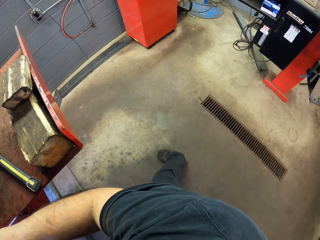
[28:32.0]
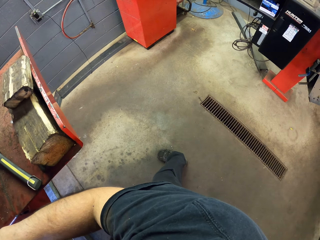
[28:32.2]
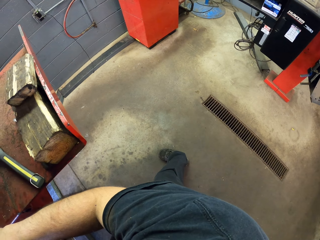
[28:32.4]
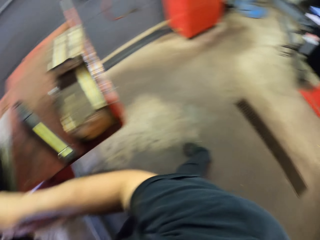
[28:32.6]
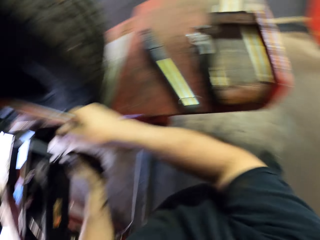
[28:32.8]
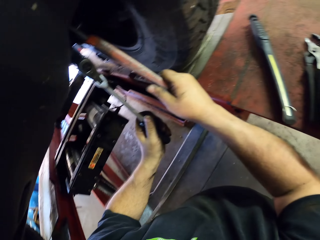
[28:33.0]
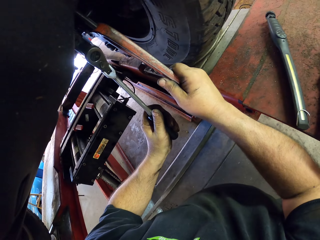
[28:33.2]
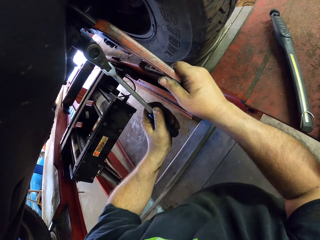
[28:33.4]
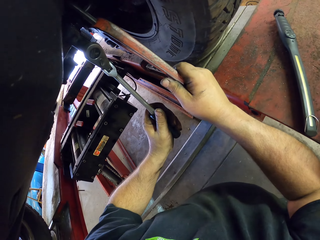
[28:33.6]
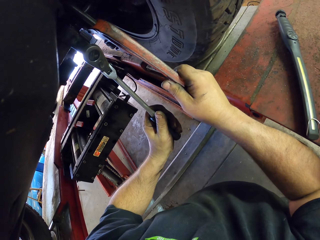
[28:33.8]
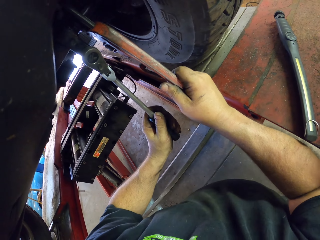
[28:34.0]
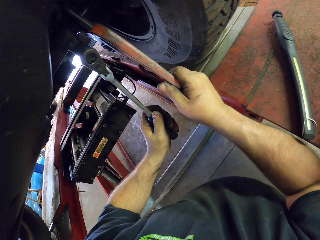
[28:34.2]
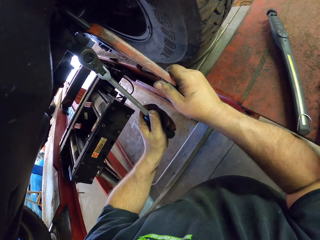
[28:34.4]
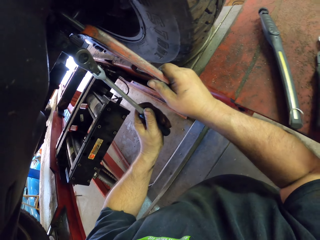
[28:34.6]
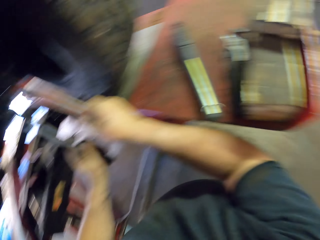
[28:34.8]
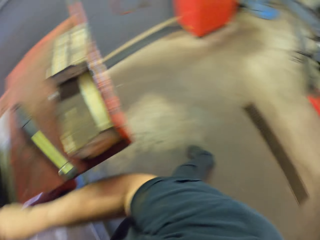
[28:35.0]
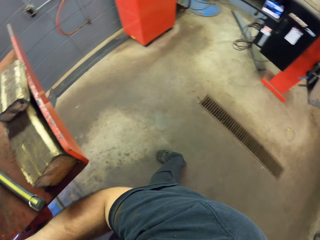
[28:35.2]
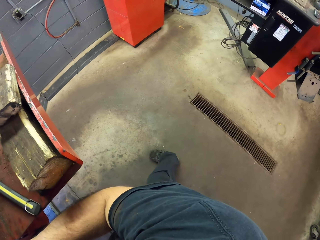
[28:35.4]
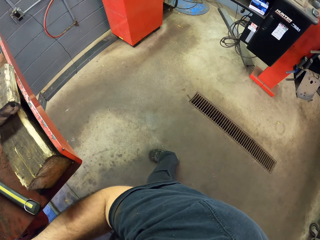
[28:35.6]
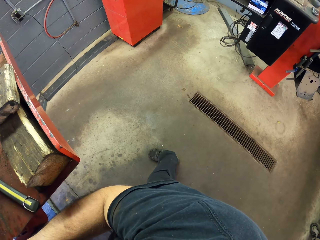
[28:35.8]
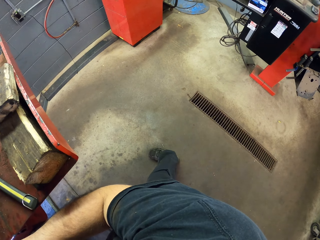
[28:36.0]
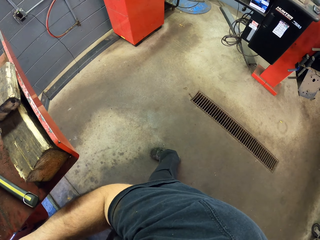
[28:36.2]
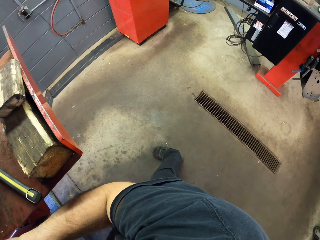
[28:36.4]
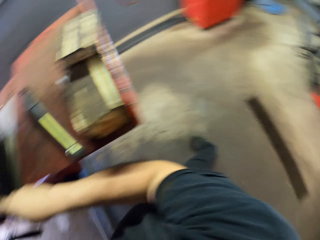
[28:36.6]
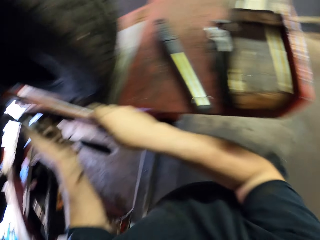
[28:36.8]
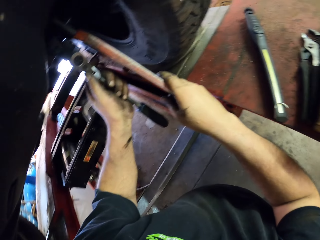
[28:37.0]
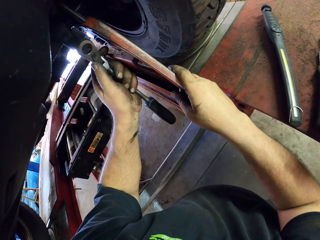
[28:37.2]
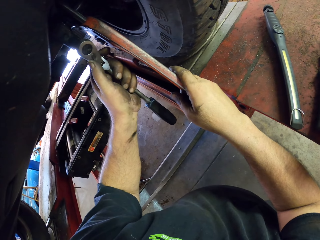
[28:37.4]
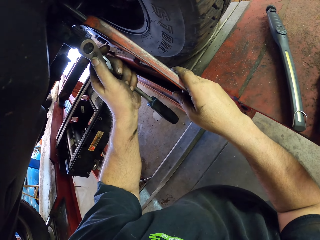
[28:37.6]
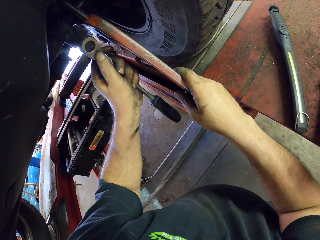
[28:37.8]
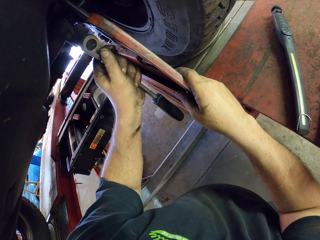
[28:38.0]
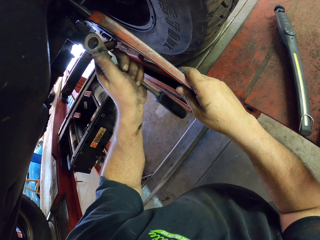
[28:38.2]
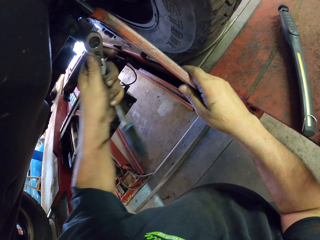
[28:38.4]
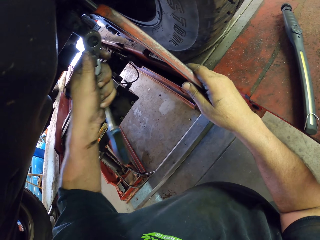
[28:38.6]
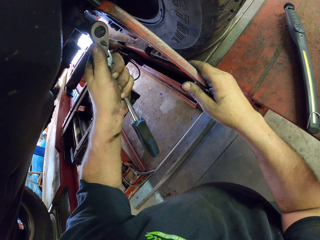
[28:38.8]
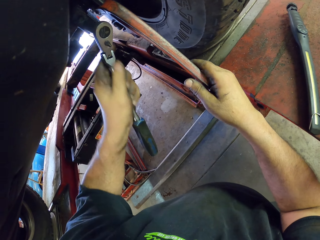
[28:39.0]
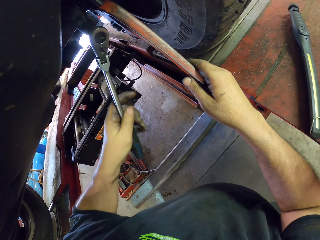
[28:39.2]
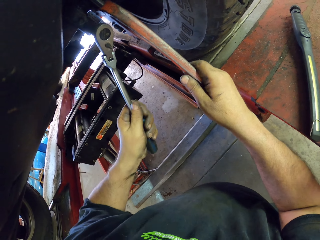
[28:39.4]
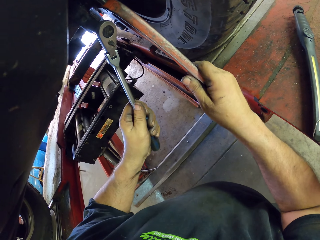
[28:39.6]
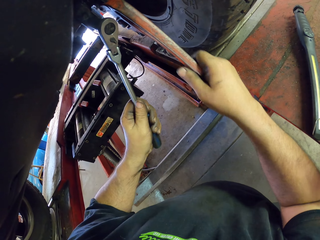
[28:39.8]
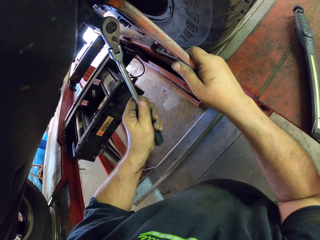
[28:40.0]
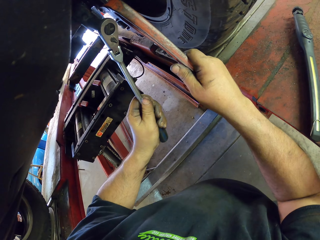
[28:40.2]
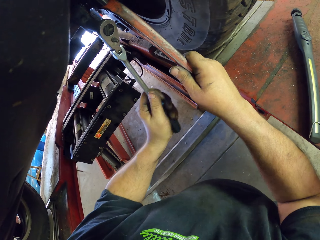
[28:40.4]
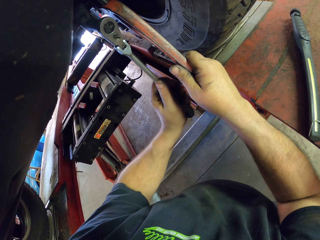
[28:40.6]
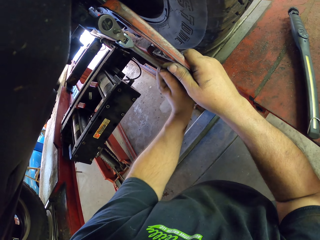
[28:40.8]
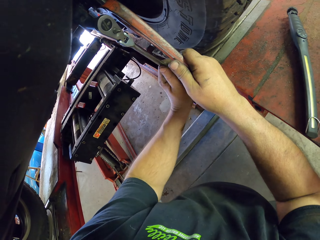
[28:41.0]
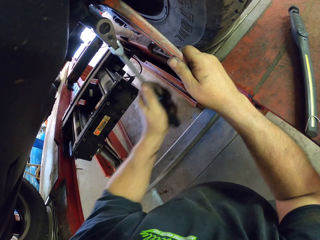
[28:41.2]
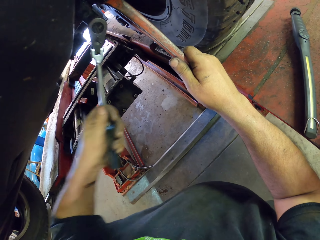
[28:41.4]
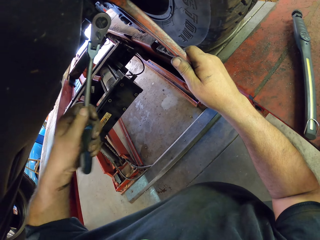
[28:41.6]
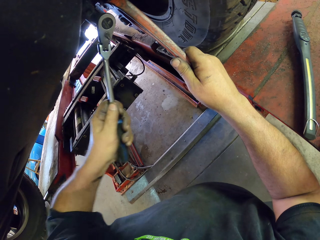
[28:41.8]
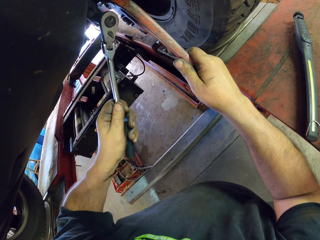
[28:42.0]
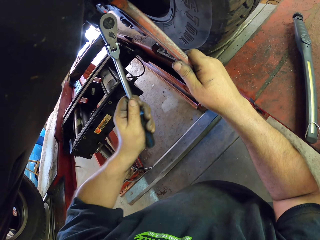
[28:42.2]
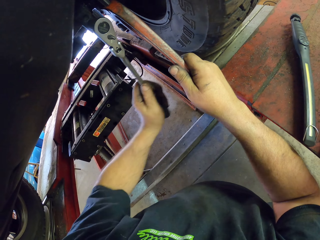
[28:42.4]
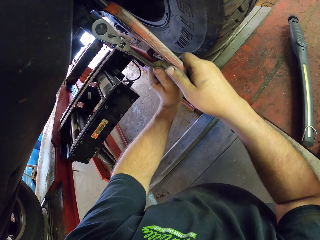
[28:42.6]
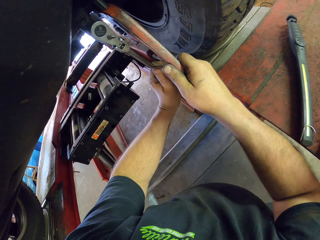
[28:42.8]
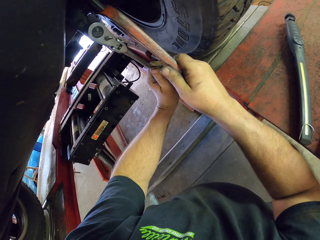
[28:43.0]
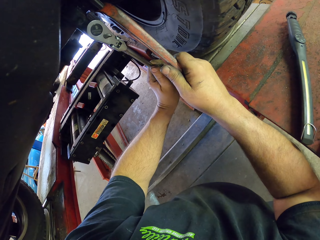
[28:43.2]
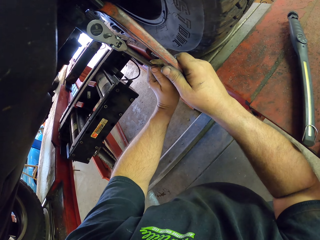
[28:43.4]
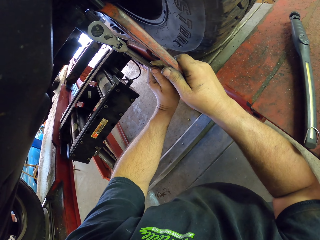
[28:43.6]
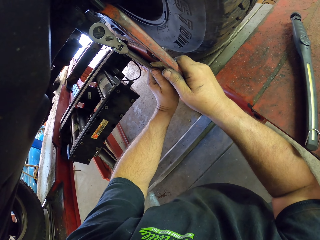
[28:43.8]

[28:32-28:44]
The camera wearer looks around. They move around the garage. They fix the wheel hub. They tighten the nuts with the ratchet spanner.

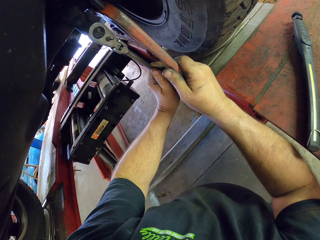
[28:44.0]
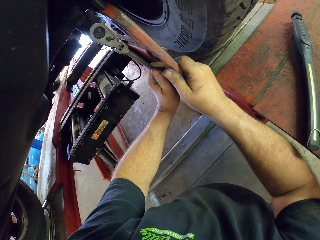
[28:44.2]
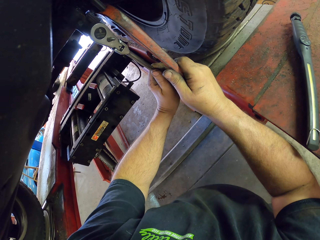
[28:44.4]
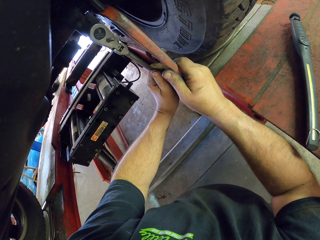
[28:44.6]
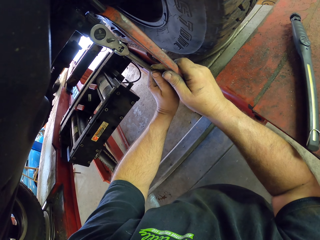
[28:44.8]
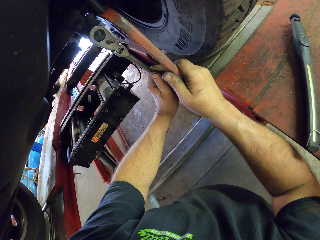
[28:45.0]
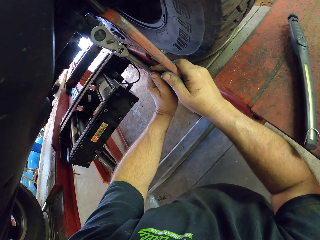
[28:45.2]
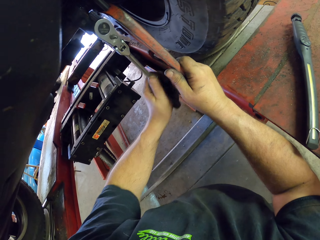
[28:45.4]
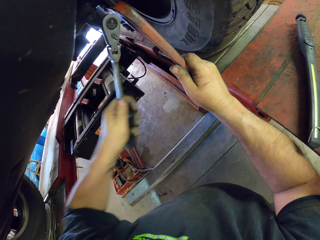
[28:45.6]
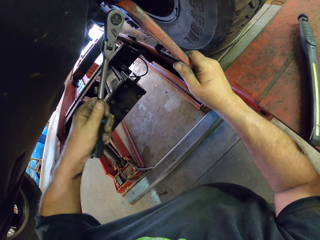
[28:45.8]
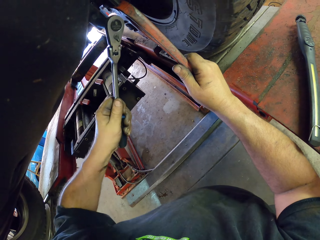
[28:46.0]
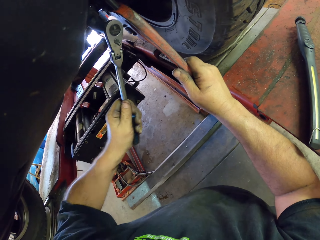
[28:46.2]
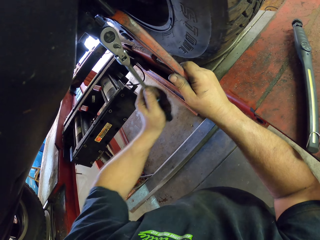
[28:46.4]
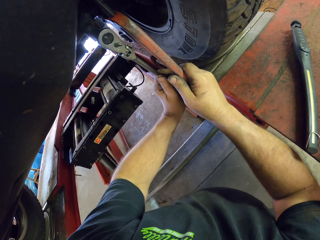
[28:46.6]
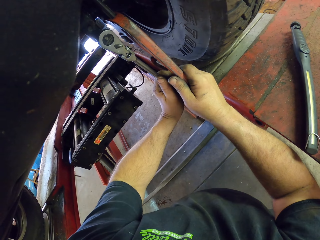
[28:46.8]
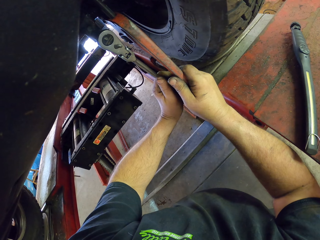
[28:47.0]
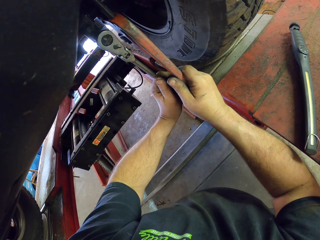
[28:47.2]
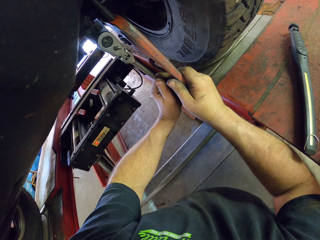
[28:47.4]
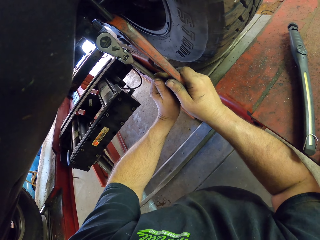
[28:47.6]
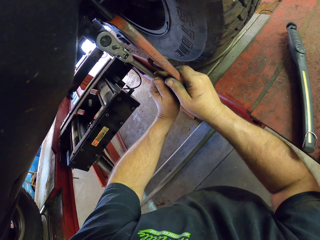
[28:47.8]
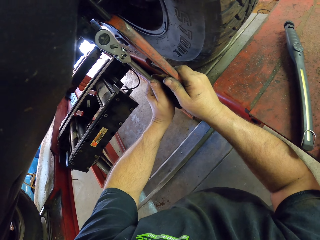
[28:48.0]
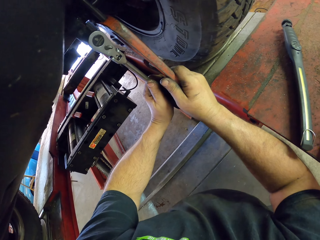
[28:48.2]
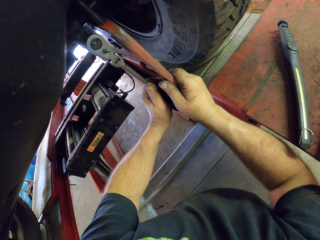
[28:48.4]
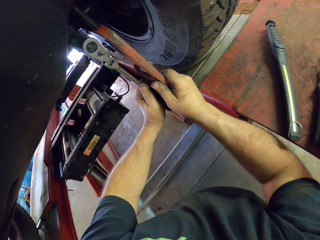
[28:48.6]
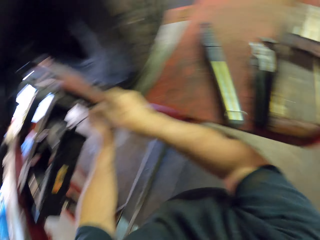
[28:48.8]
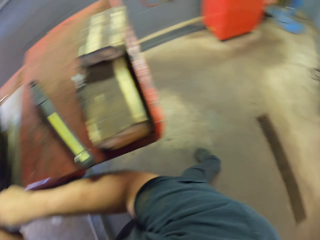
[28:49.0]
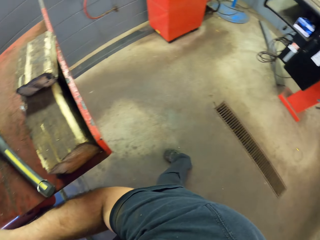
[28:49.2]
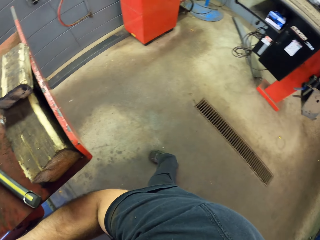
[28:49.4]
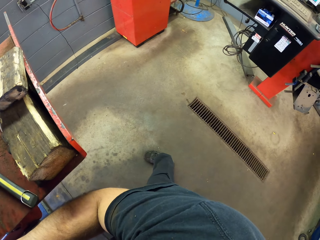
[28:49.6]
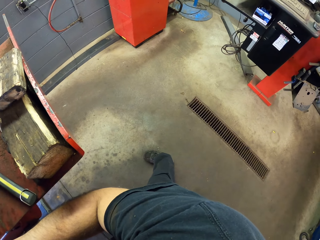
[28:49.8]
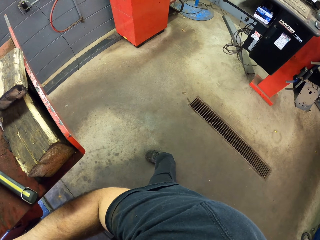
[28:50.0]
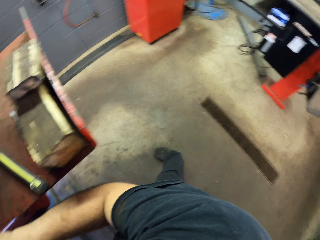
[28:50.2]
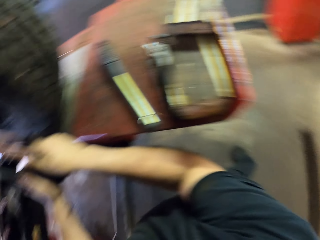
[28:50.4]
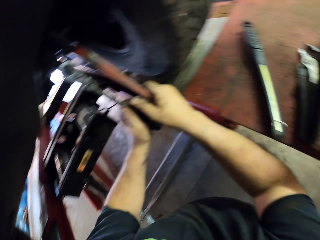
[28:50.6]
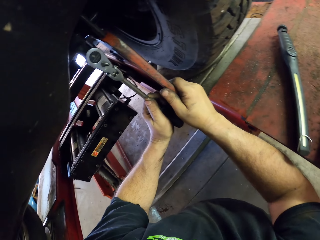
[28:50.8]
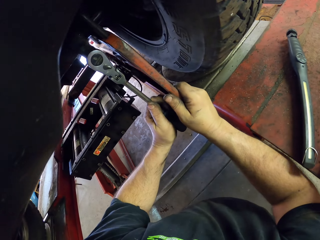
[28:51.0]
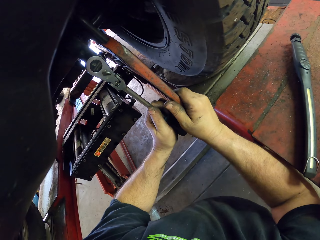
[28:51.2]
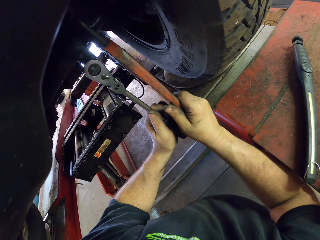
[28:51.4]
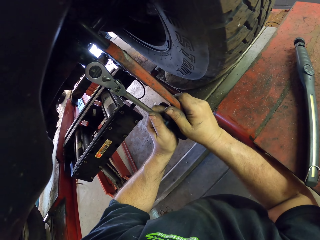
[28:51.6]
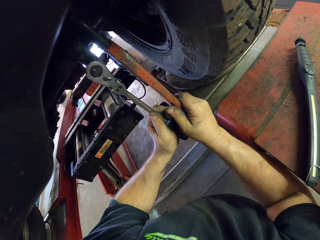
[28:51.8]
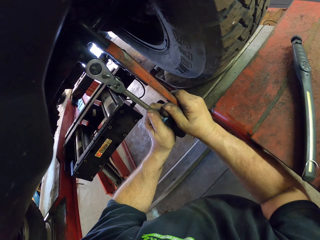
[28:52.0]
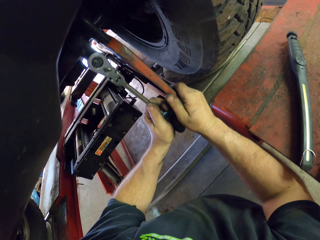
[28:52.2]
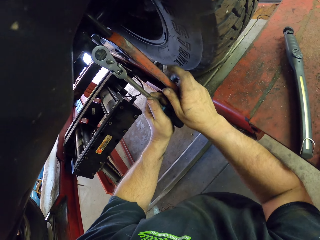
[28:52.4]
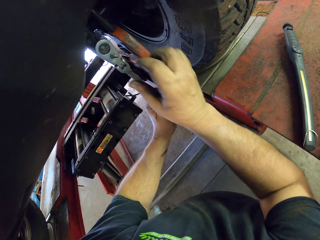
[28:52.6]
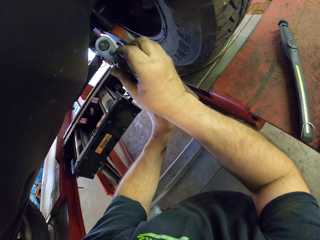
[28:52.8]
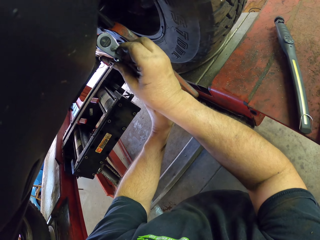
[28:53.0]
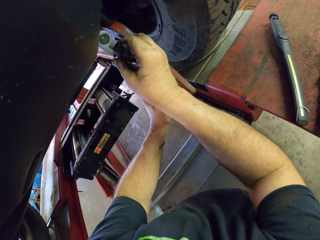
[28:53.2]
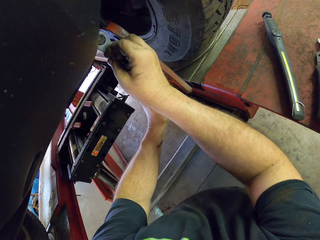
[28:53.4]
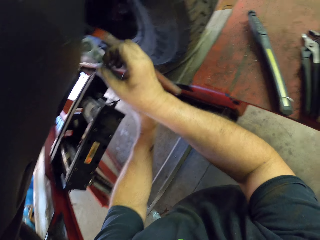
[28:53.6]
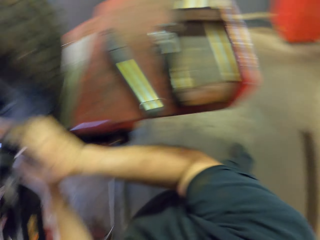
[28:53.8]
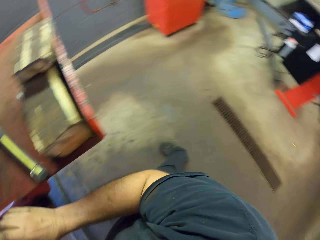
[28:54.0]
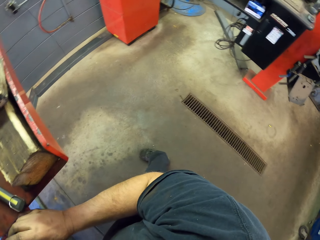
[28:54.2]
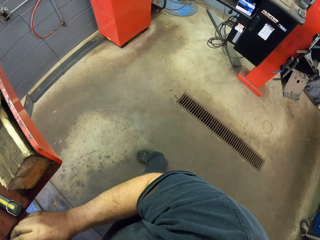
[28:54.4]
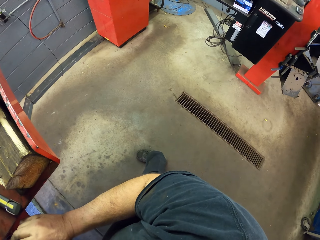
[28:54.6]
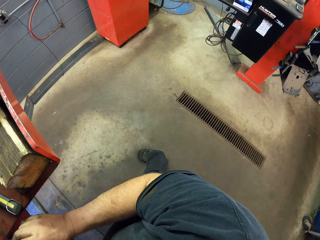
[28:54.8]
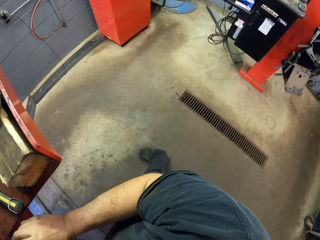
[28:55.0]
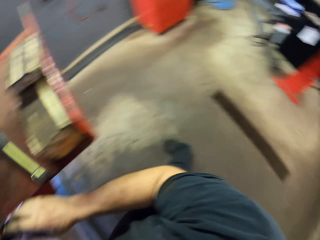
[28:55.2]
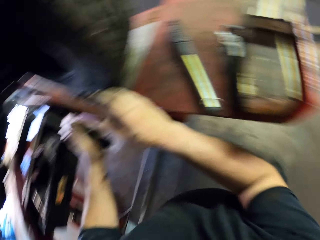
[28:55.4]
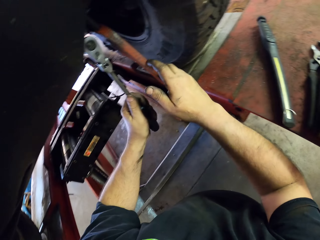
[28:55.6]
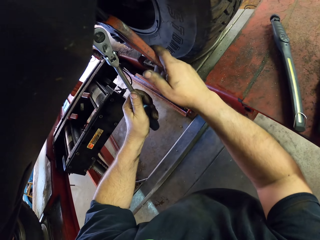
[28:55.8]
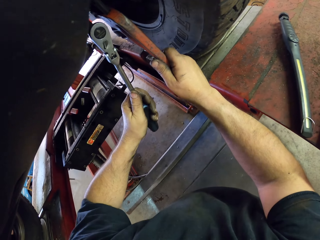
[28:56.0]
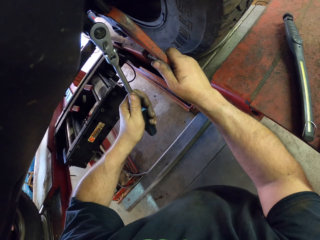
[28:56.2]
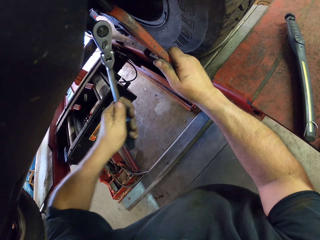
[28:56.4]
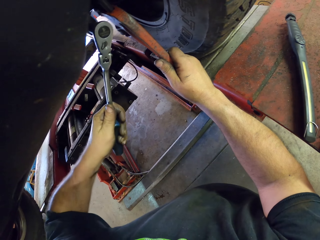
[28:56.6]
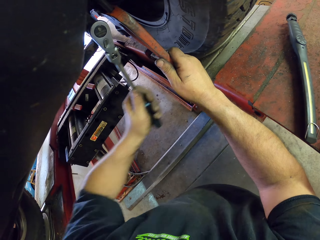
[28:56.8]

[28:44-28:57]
The camera wearer moves around the garage. They look around. They tighten the nuts with the ratchet spanner. They fix the wheel hub. They look around.
